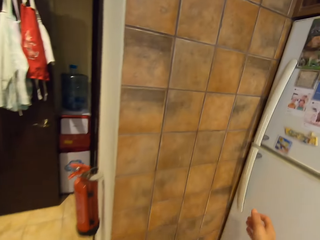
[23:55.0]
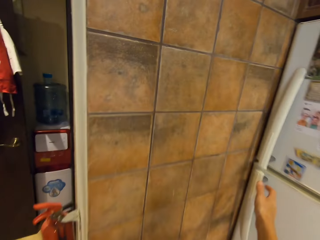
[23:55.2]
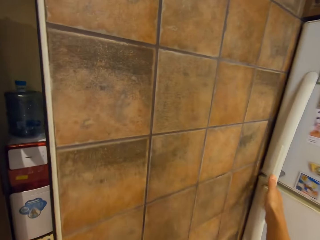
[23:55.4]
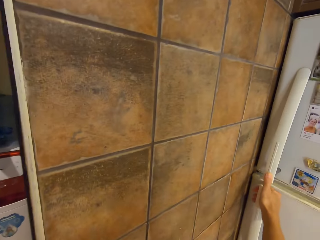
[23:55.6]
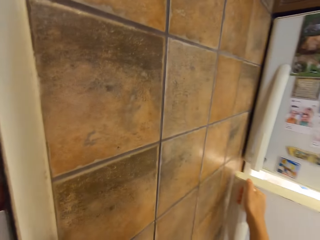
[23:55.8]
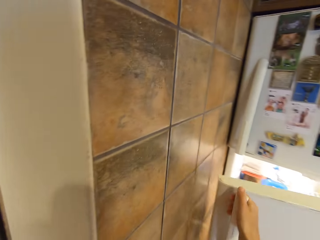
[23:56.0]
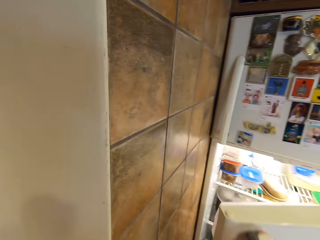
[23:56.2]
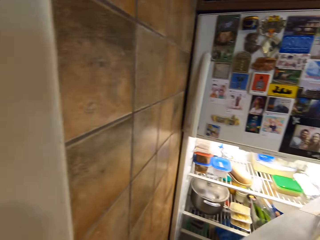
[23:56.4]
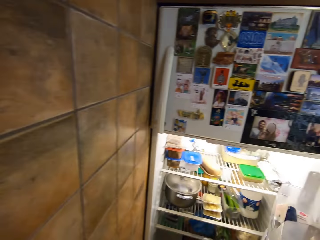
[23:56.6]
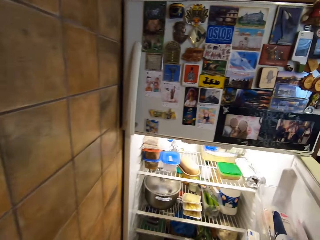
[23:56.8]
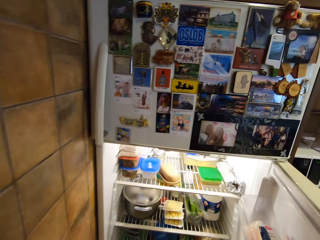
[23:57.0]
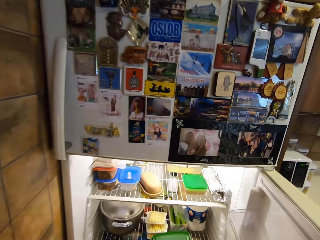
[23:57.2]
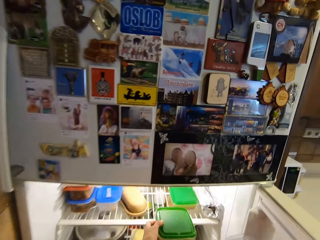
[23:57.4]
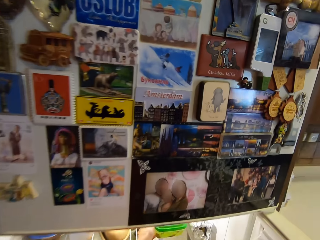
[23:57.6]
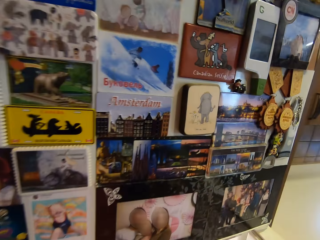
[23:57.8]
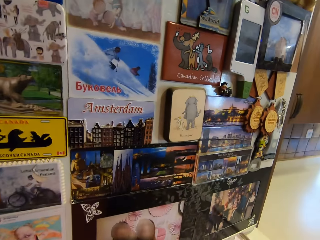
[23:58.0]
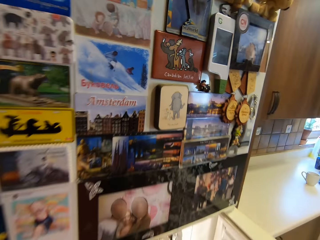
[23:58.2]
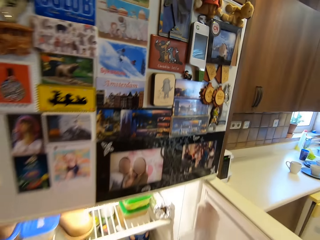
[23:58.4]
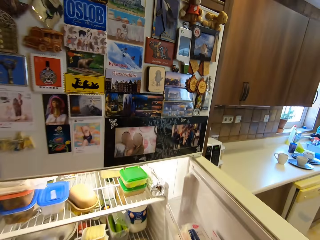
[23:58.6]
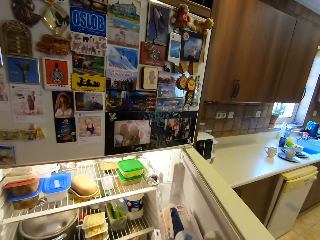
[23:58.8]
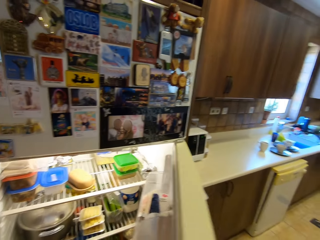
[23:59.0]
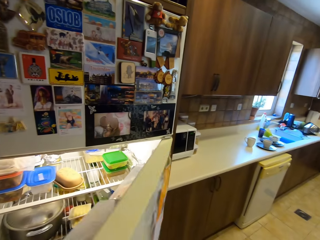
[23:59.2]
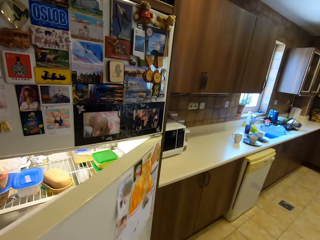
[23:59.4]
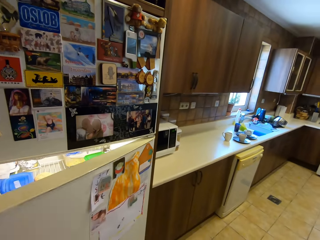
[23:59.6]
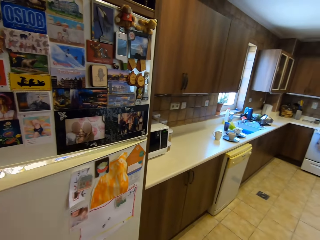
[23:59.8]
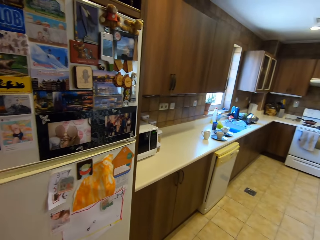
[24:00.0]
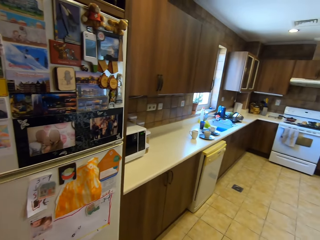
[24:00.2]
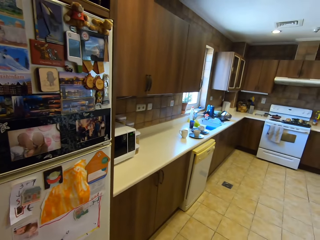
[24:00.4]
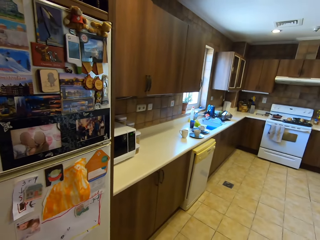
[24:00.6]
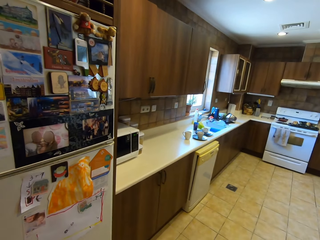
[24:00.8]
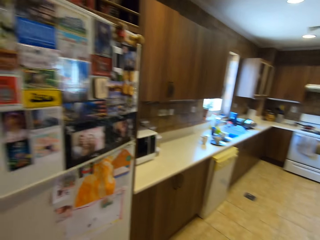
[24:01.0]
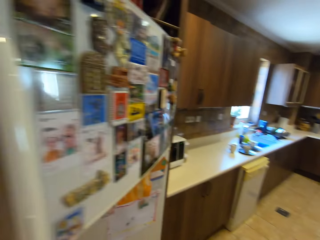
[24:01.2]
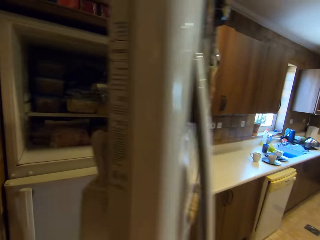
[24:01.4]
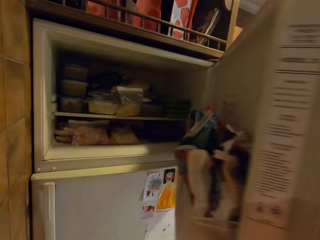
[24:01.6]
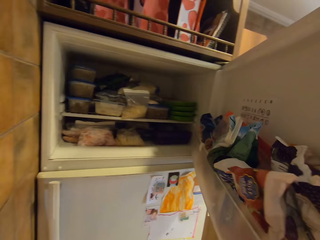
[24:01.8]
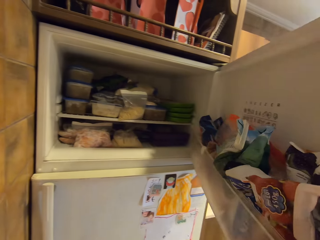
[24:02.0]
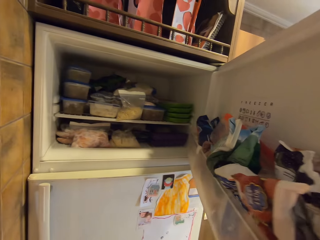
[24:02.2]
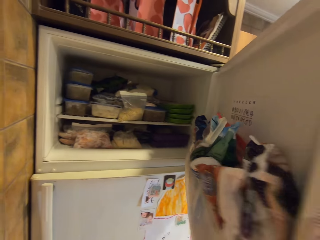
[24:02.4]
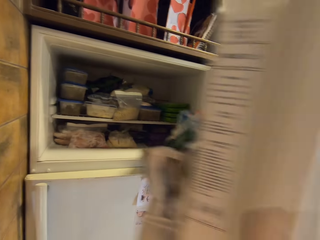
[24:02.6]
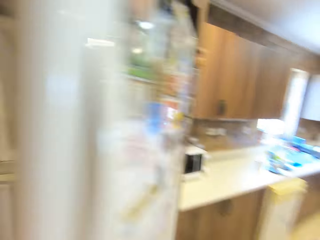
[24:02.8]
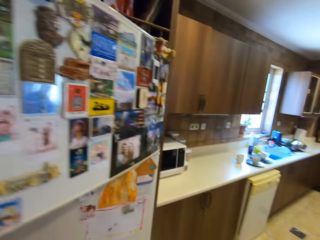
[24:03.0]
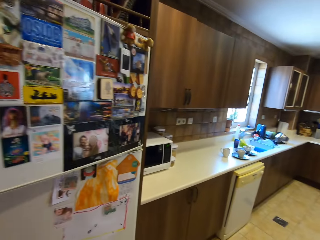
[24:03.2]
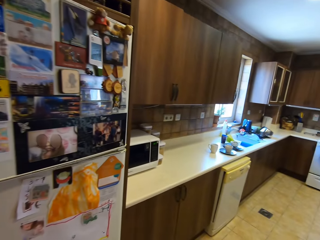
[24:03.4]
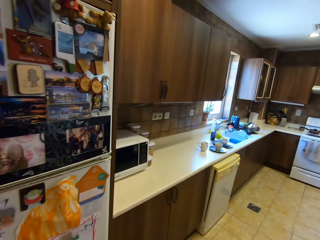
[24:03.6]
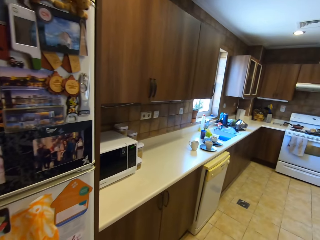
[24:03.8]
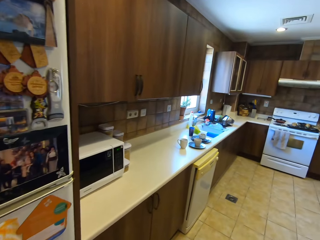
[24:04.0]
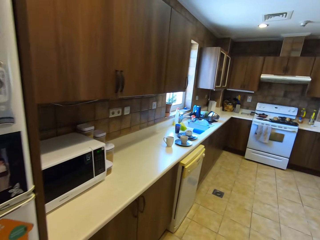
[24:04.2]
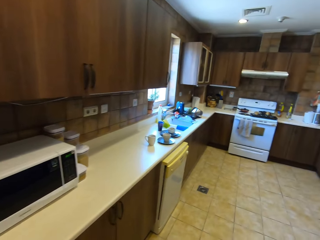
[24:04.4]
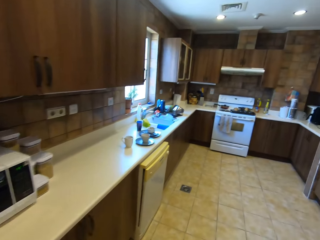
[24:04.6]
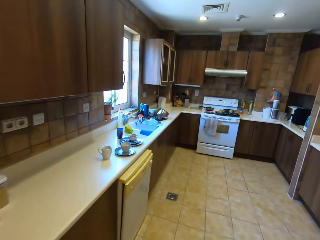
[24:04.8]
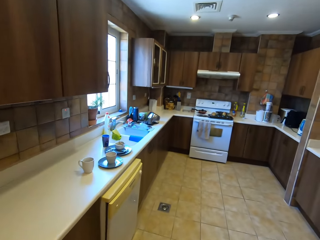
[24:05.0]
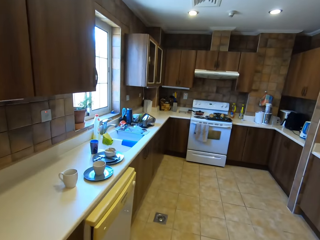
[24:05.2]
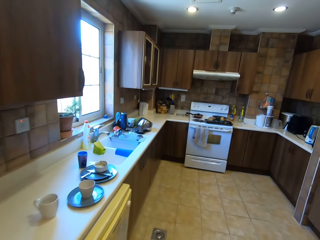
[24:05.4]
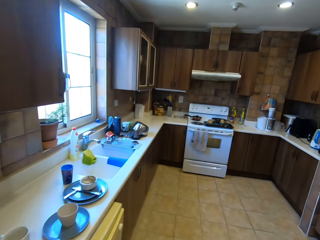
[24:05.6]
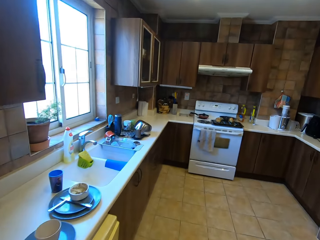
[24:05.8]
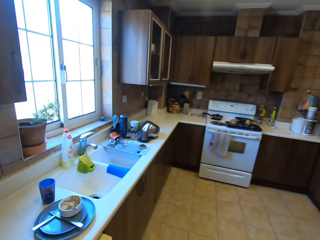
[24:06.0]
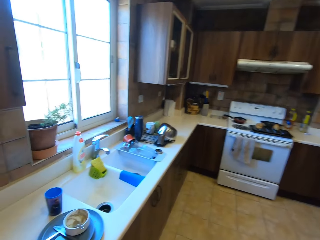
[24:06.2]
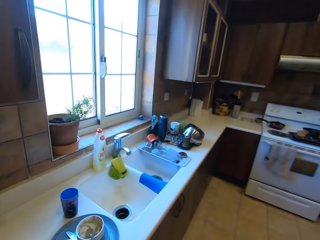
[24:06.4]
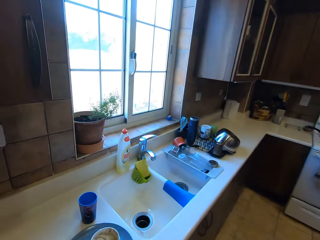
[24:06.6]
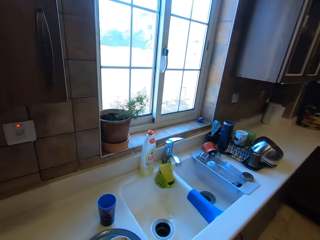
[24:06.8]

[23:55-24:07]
The camera wearer opens the fridge. They place the food container in the fridge. They close the fridge. They open the freezer. They look in the freezer. They close the freezer. They walk.

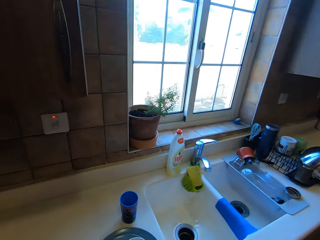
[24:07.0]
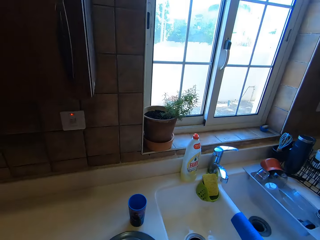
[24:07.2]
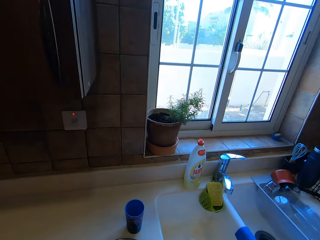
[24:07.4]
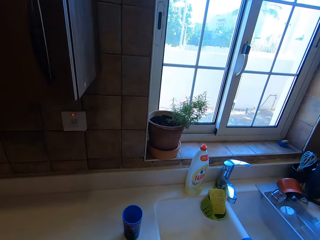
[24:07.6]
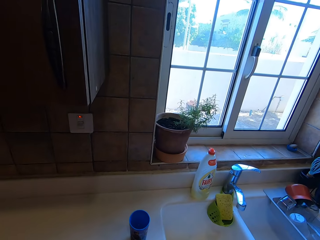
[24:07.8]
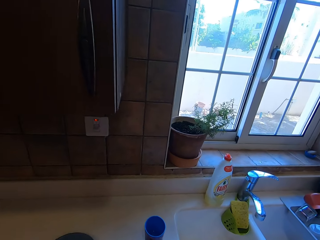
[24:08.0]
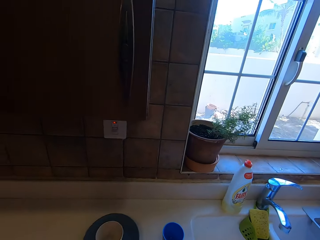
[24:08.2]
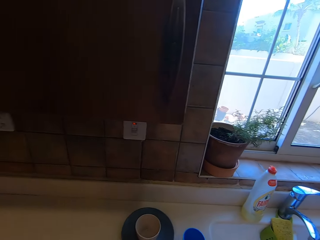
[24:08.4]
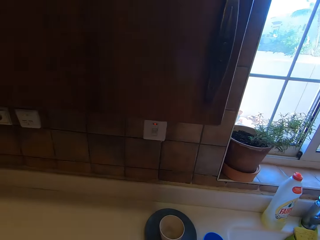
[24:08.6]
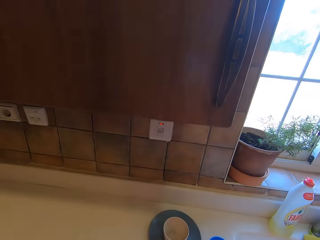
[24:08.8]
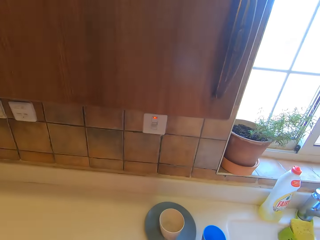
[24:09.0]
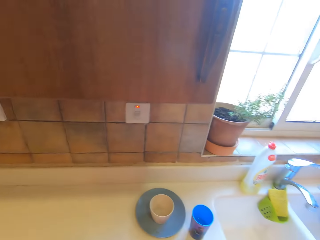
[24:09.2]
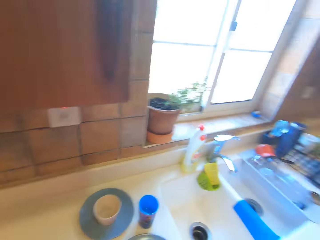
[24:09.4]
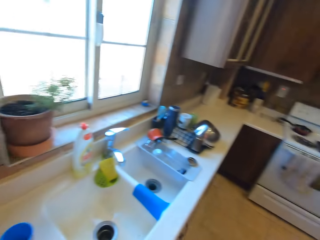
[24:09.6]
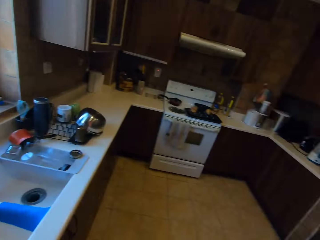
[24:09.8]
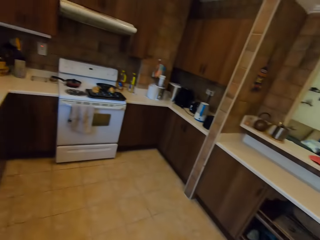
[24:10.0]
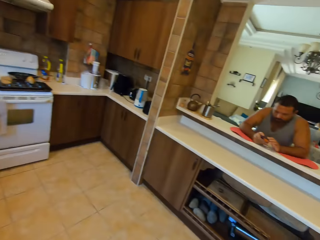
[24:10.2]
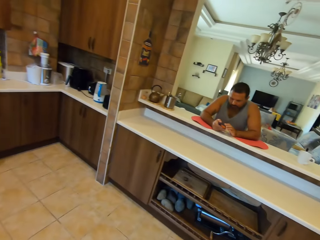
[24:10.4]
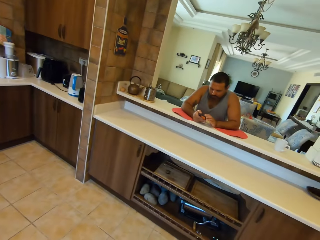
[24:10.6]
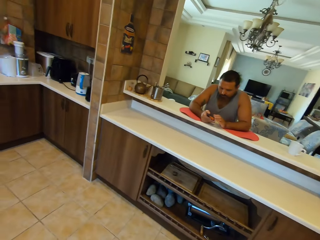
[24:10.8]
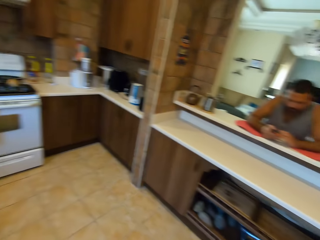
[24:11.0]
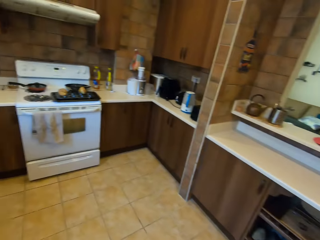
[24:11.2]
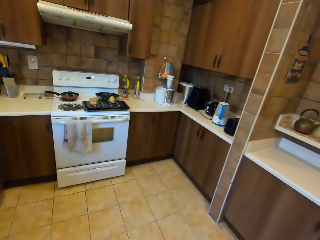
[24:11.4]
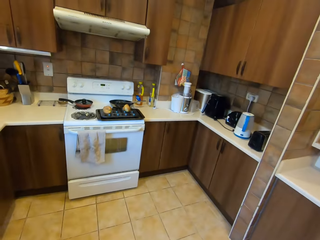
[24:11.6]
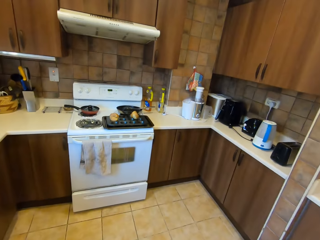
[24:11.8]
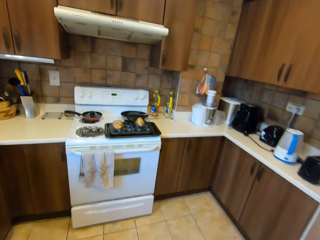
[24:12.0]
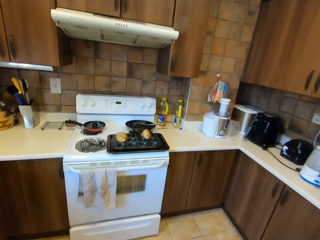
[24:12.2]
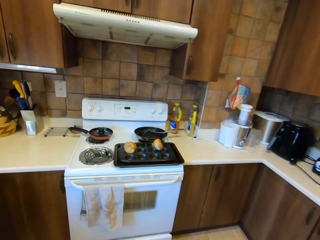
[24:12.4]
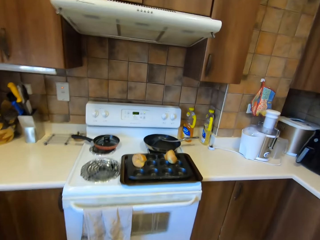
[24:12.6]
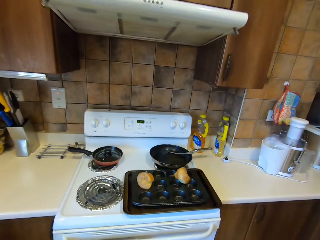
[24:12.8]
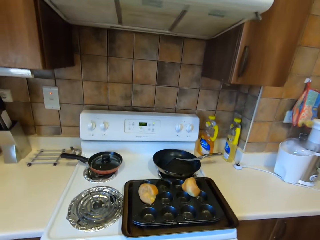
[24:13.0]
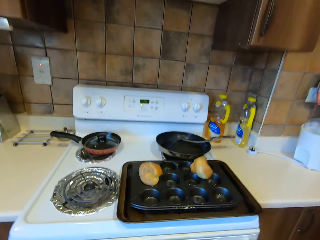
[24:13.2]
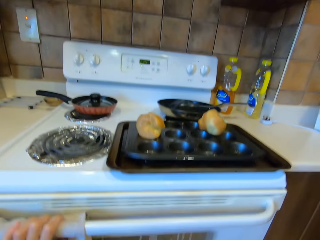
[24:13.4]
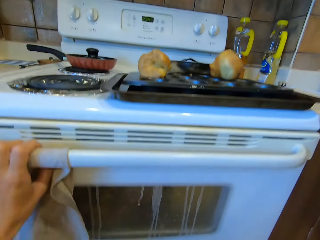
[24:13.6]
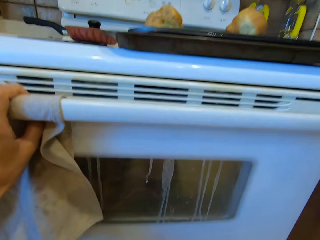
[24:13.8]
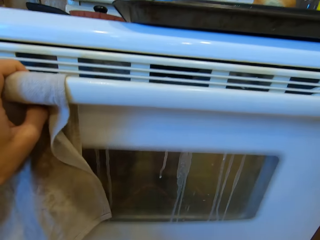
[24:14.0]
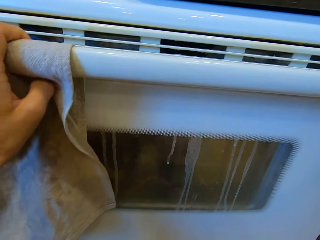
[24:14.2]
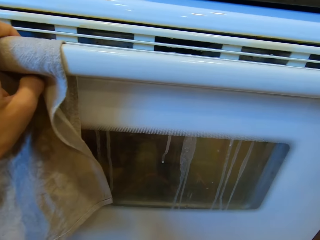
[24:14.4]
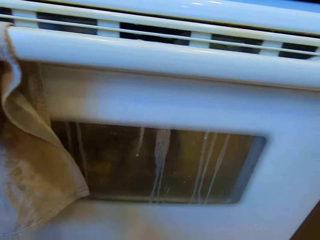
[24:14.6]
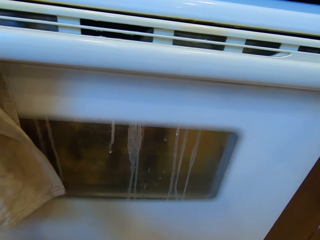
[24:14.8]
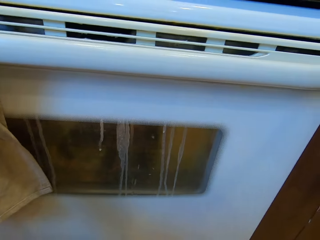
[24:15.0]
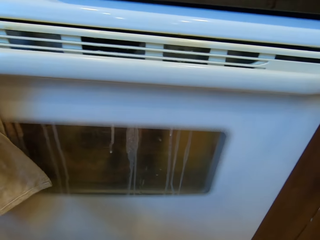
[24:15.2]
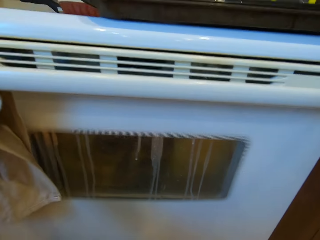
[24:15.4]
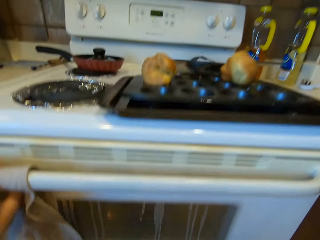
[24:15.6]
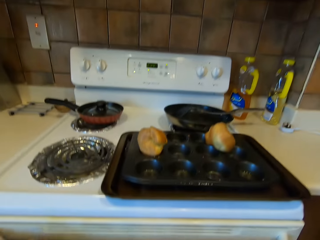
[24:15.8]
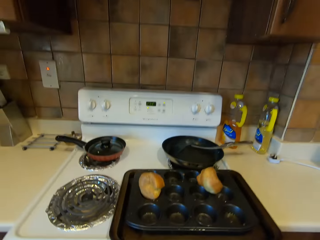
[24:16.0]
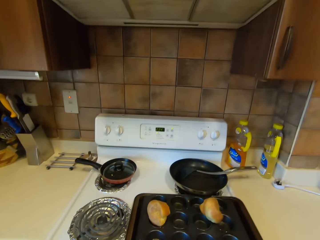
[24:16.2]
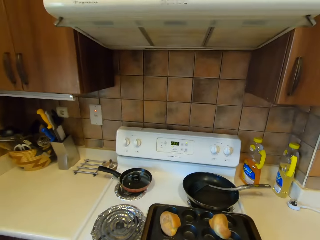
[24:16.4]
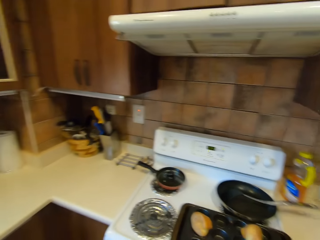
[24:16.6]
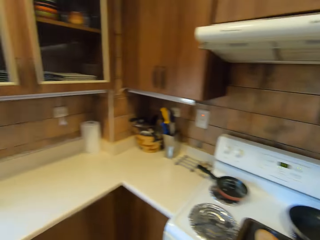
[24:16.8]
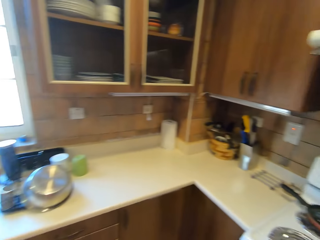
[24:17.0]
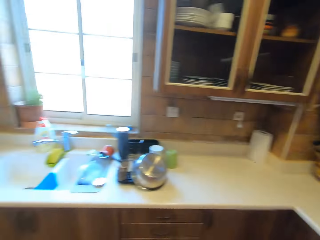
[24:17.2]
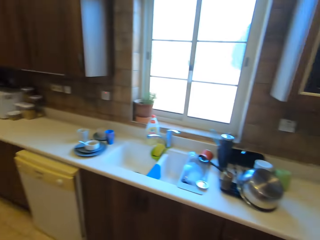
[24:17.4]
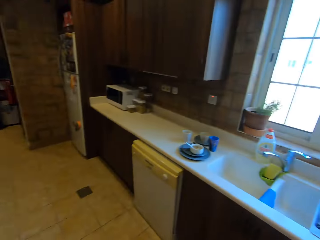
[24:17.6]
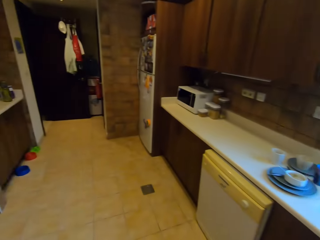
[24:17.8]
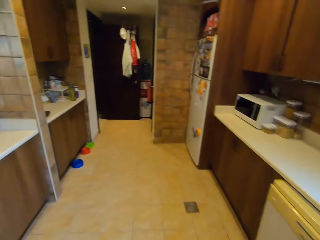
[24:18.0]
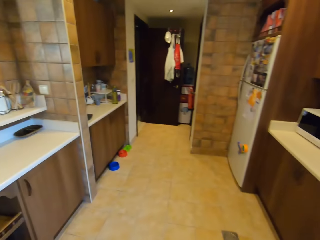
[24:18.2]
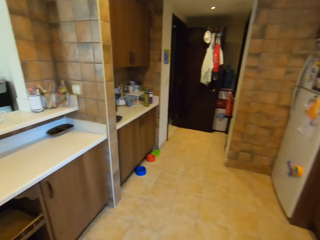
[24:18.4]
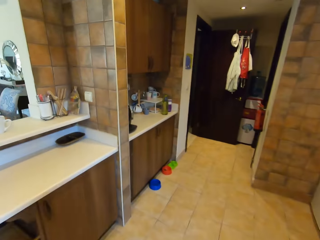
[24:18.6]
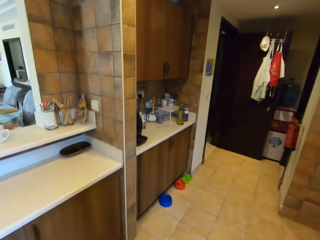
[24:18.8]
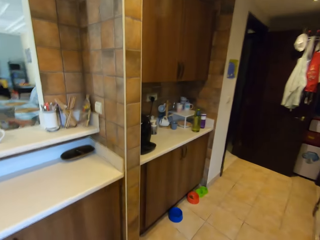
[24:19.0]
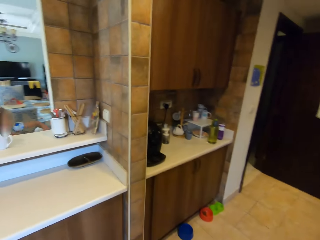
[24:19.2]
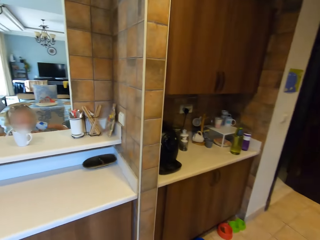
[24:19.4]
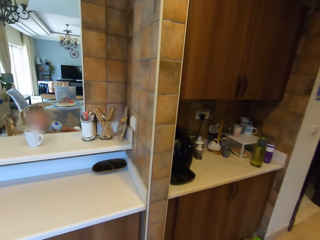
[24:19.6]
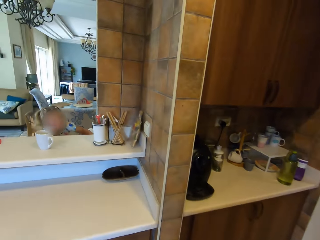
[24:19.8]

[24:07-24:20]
The camera wearer pushes the plate on the counter. They look around. A man looks at the phone. The camera wearer talks to the man and walks. They touch the hand towel on the gas tray. They talk to the man, look at the oven and touch the oven handle. They walk and look around.
